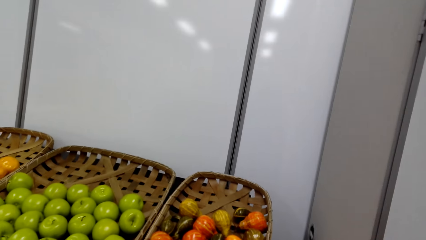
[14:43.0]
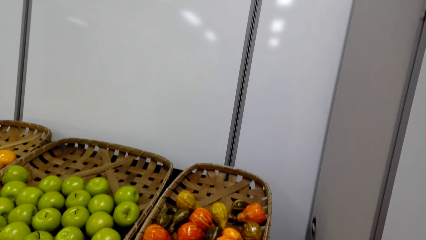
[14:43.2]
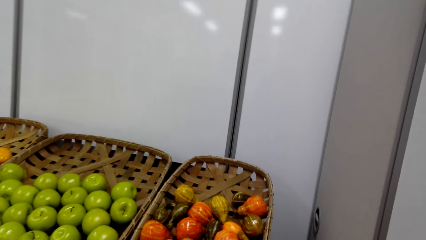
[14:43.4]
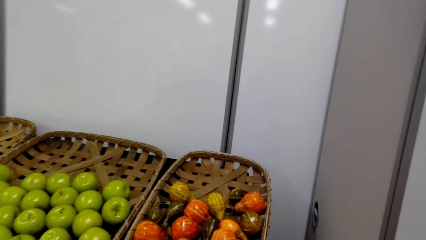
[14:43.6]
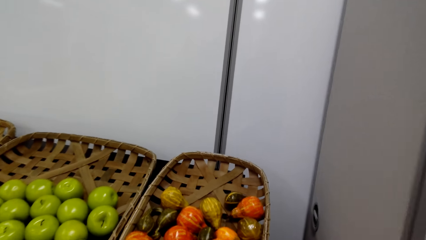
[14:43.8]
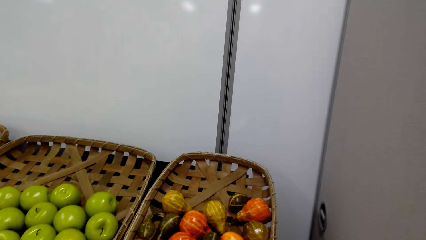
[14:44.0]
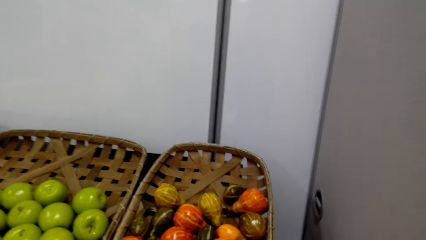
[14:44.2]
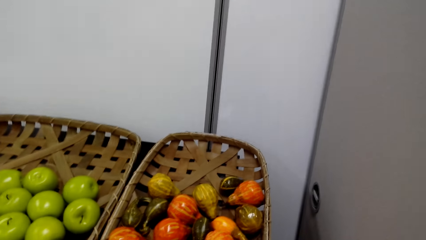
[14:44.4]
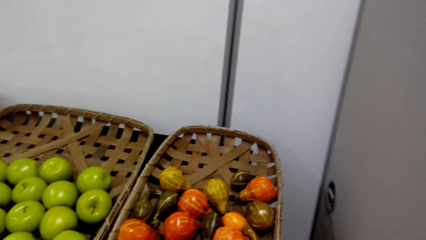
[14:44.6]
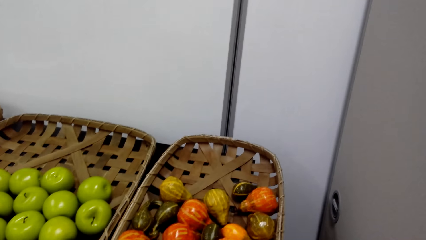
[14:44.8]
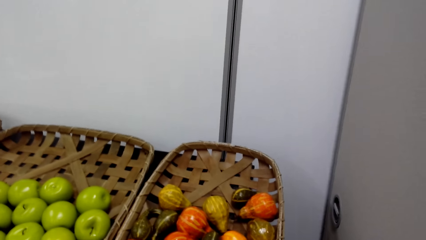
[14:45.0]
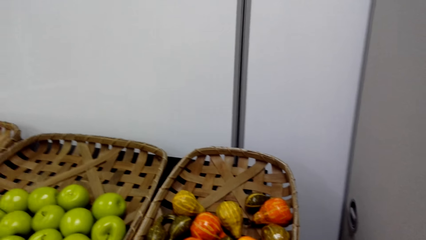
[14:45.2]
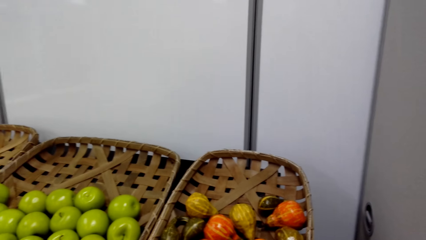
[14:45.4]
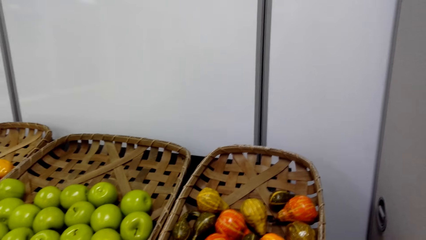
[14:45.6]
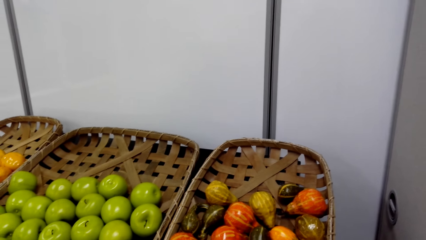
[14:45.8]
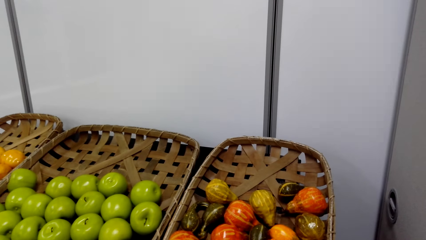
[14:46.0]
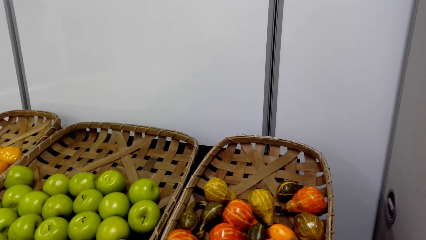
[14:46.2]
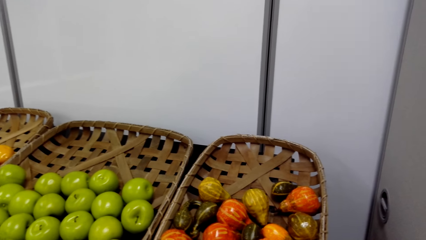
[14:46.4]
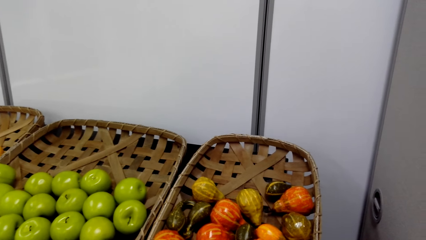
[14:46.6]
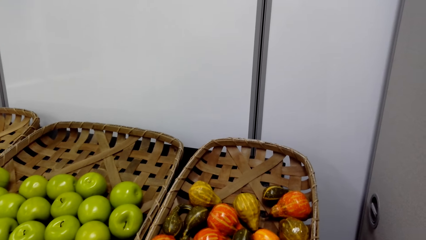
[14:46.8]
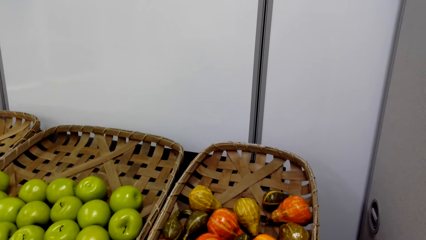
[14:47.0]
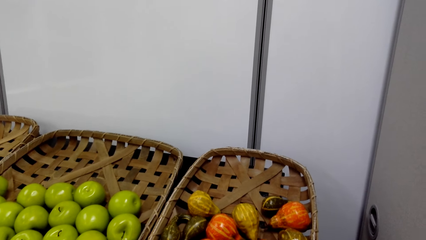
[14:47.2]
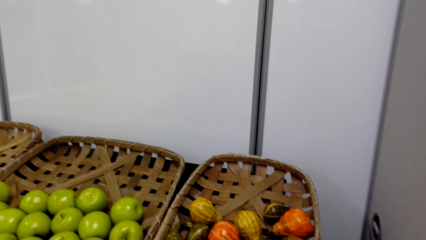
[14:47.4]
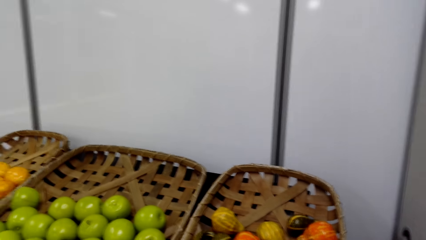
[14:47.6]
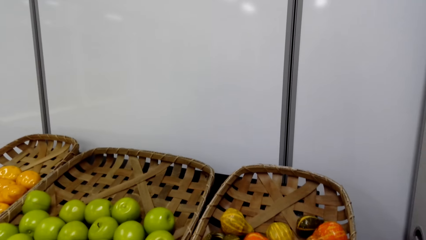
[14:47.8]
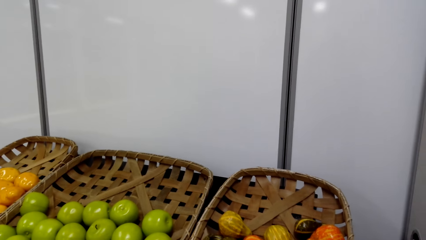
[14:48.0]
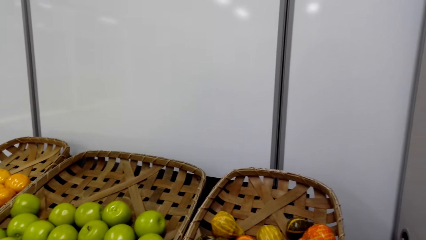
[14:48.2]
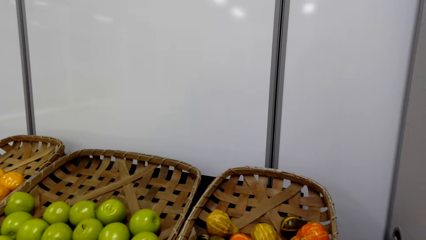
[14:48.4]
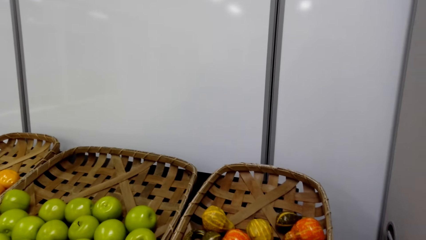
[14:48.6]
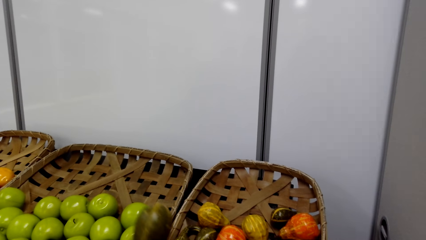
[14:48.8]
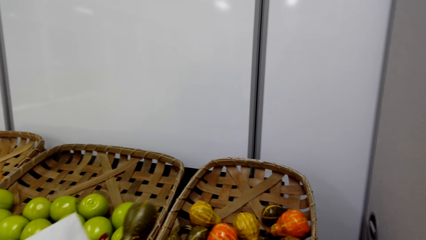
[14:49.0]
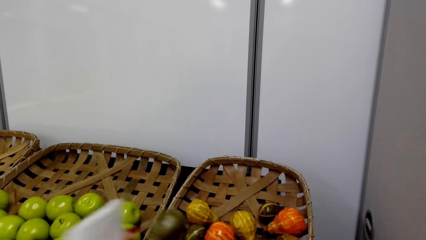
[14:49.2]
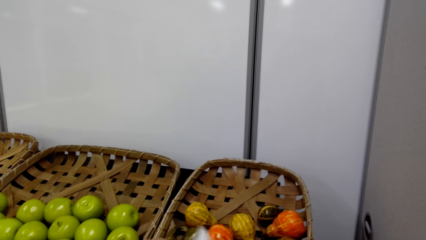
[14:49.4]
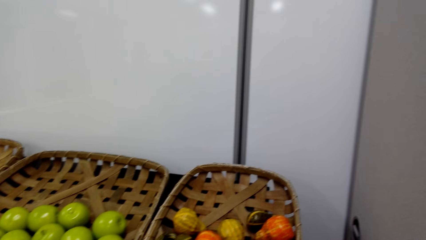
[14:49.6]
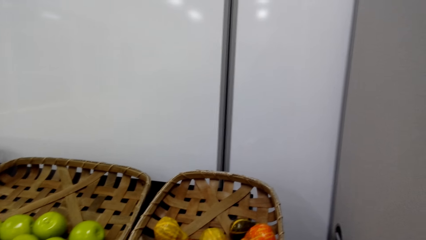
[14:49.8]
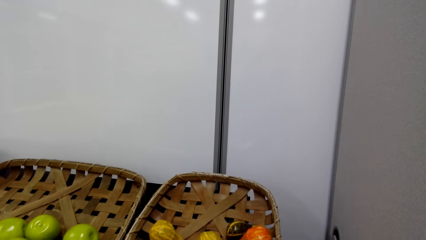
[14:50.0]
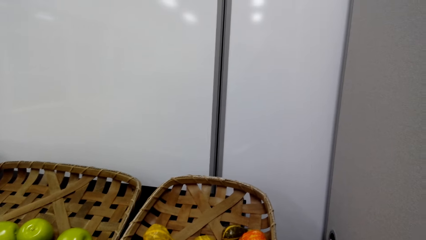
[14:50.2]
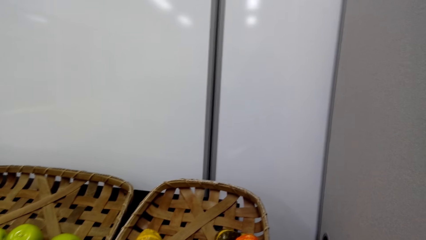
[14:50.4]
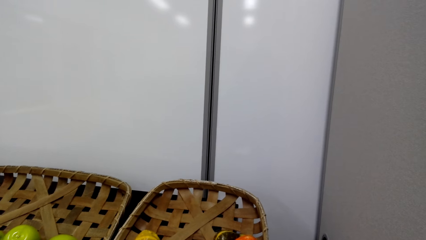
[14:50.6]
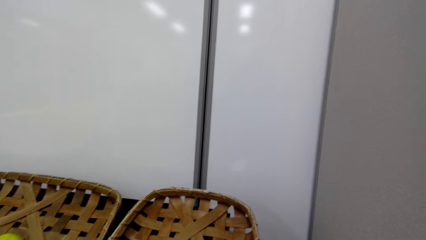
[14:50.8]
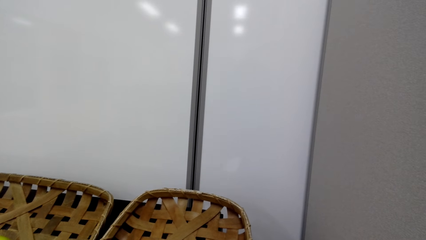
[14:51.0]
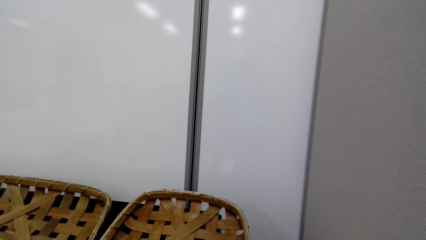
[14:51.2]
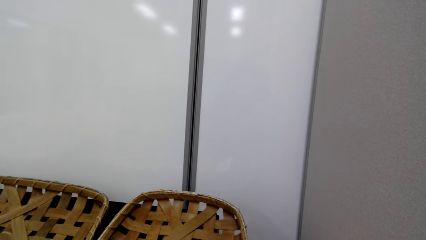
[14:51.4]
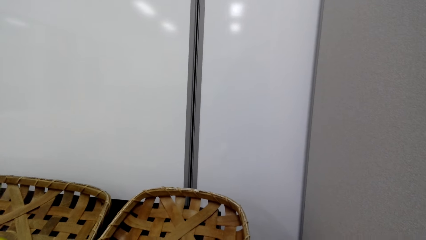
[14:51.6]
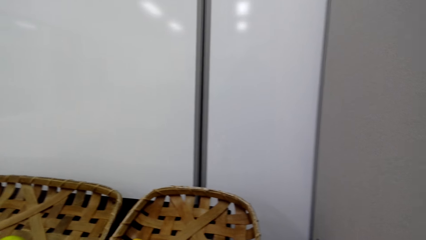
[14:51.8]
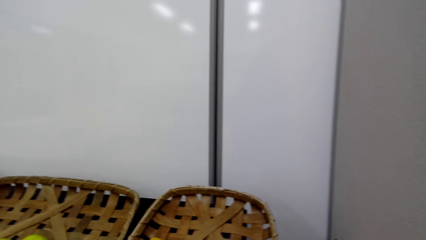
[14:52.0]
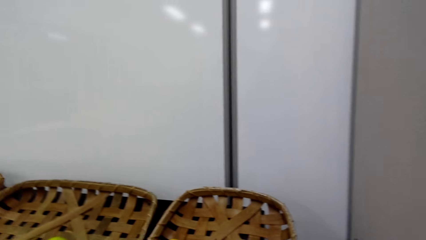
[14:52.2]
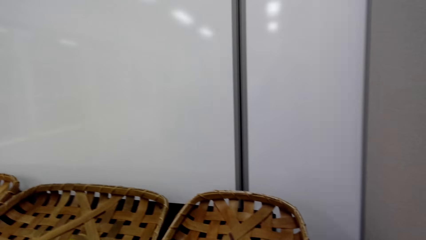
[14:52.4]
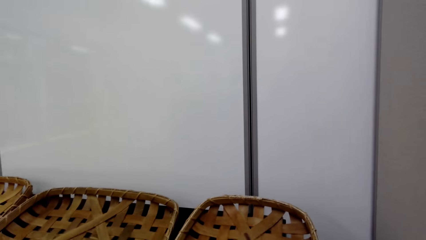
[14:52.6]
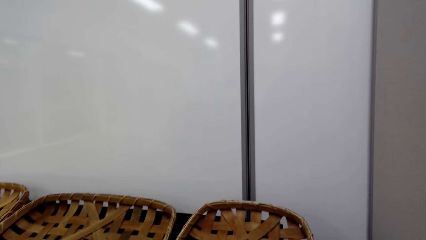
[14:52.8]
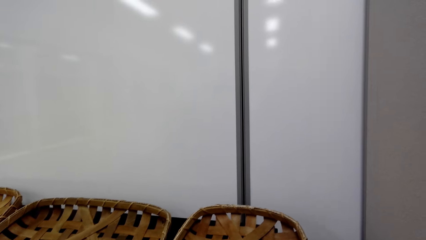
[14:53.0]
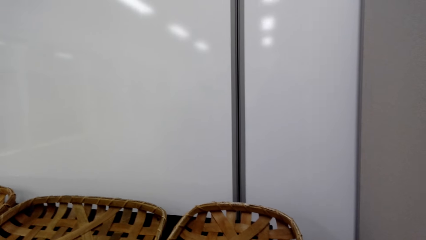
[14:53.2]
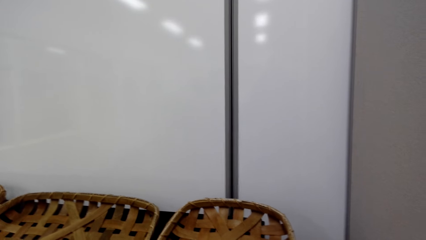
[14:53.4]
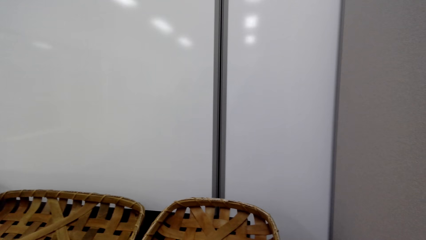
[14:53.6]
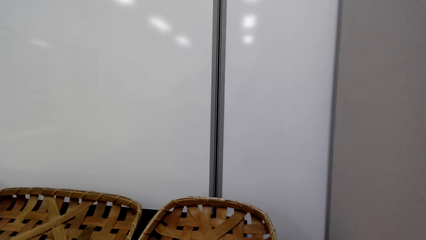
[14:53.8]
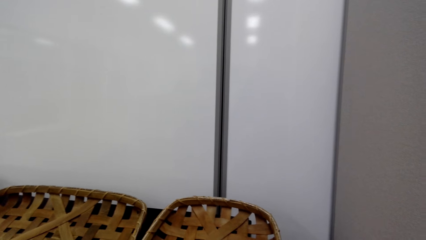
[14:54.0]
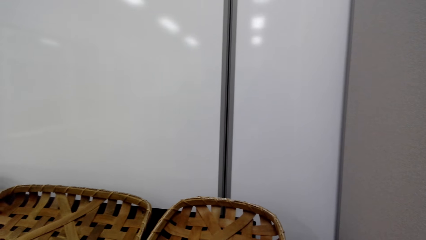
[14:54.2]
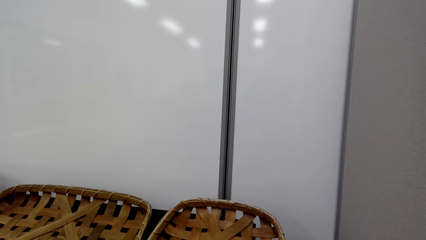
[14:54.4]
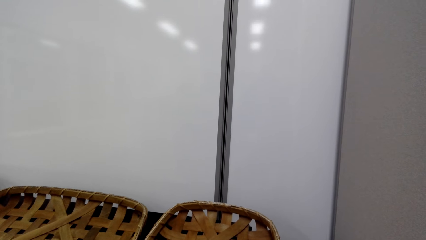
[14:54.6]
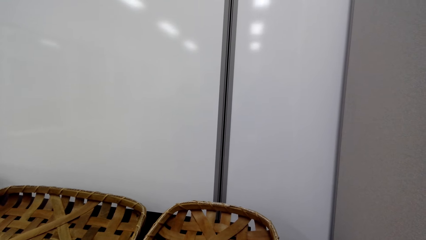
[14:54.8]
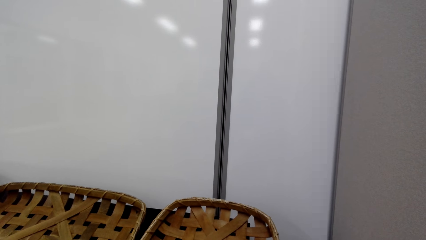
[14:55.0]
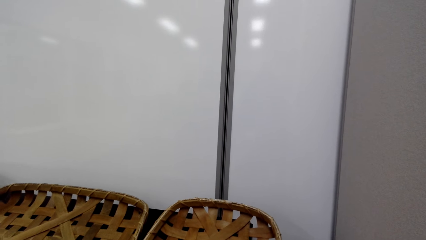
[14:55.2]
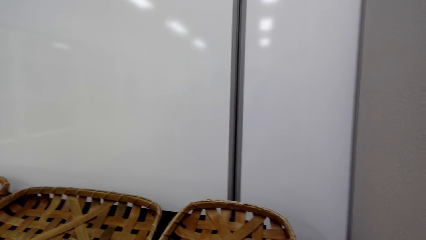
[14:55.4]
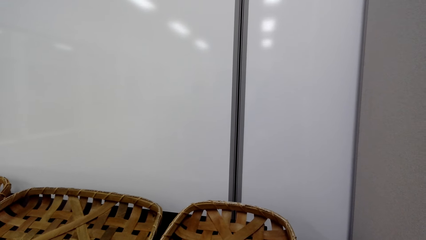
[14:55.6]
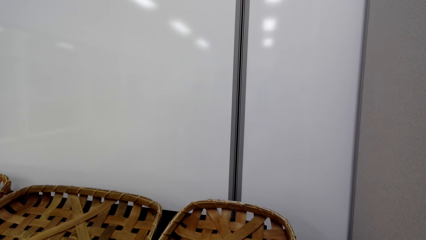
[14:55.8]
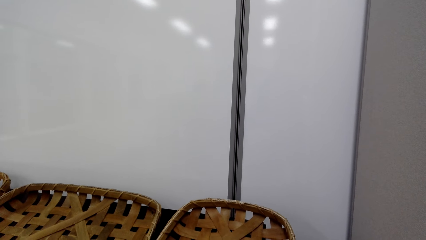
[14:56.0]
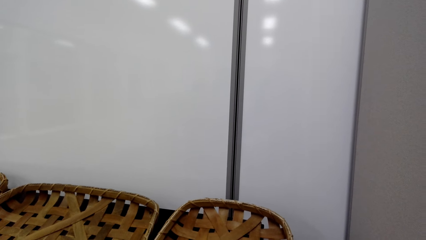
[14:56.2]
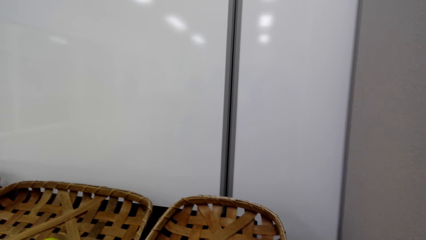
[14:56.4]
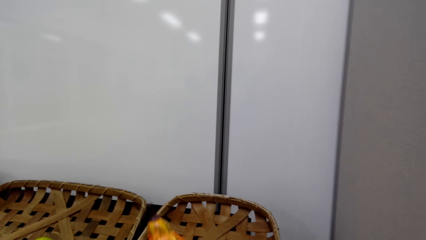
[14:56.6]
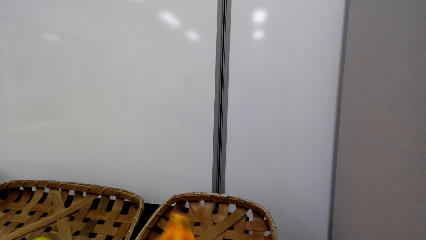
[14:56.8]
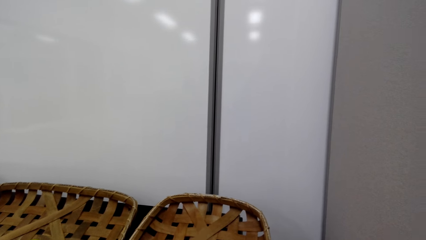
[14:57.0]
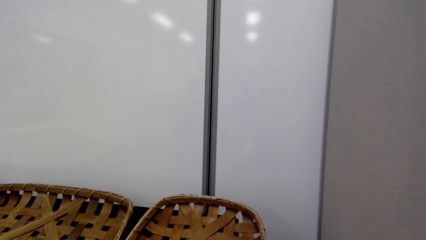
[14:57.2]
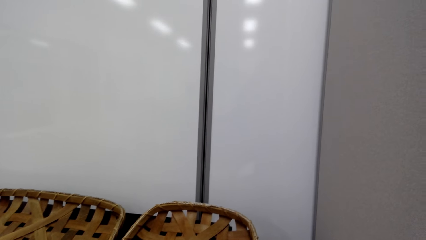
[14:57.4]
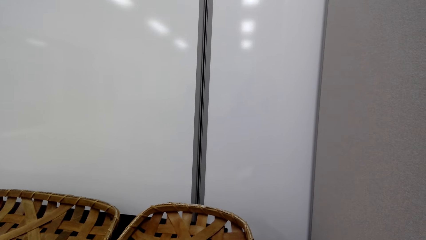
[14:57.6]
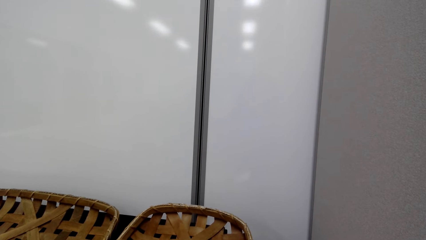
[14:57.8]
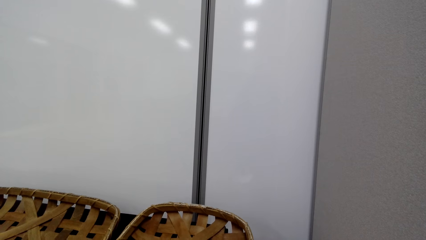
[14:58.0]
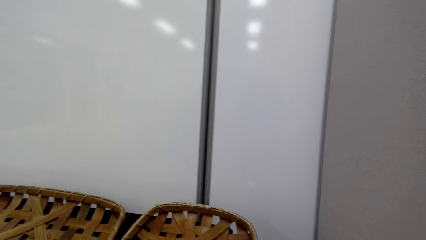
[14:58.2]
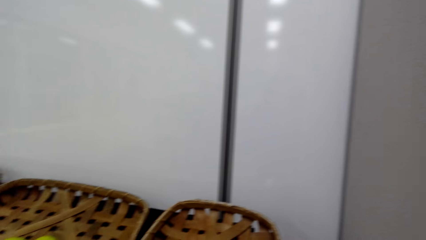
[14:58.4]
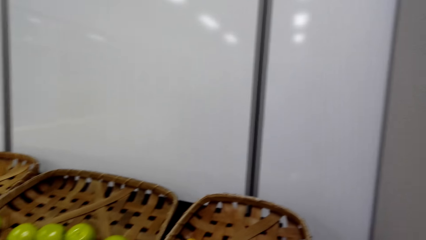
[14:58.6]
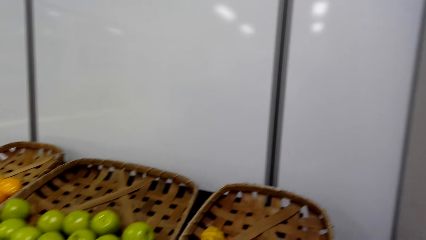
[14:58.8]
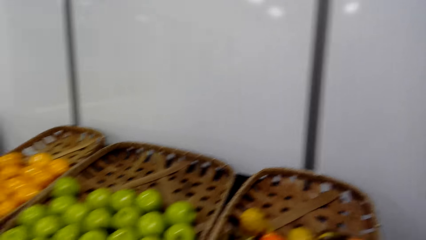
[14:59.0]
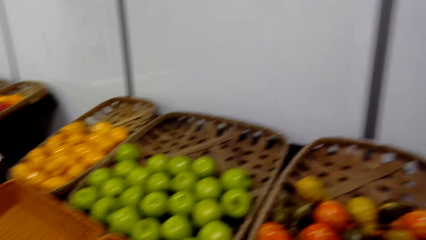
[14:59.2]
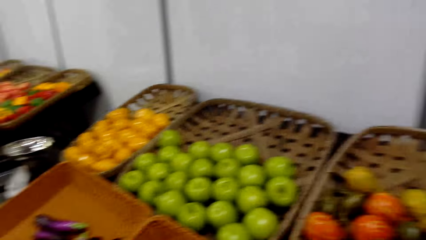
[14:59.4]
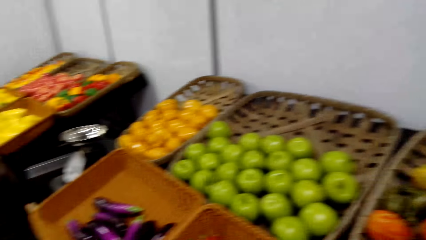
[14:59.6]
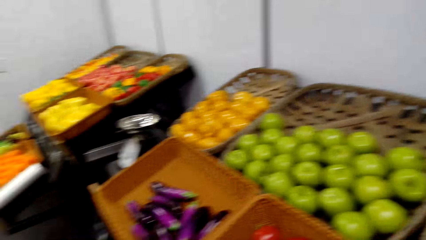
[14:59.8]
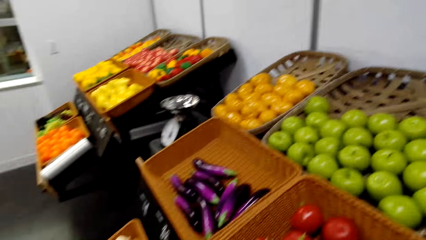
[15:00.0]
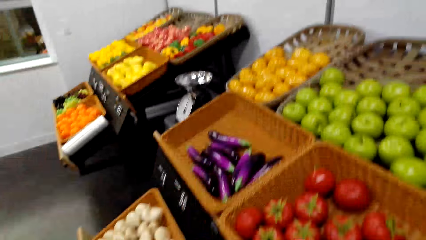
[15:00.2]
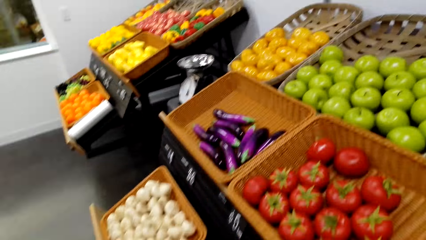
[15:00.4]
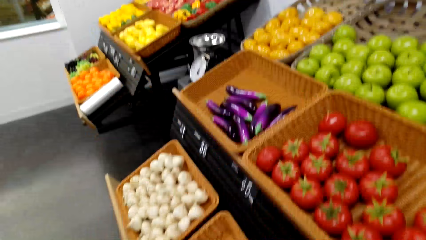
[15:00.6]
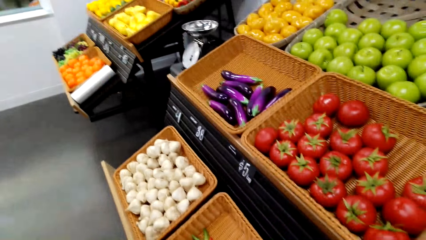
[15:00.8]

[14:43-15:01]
The camera wearer shops around the grocery area in the supermarket. They look around the supermarket. They pick the pumpkin. They shop in the grocery area. They look around.
